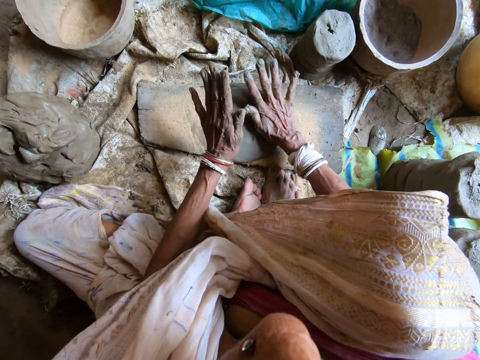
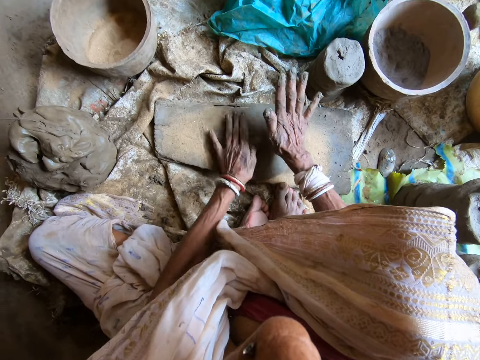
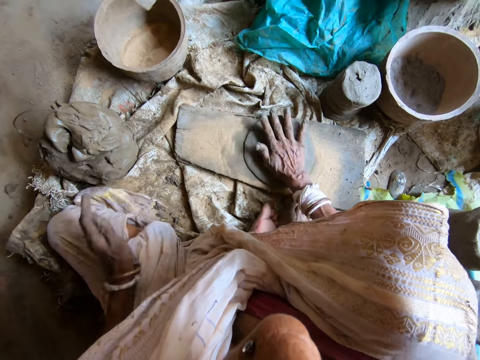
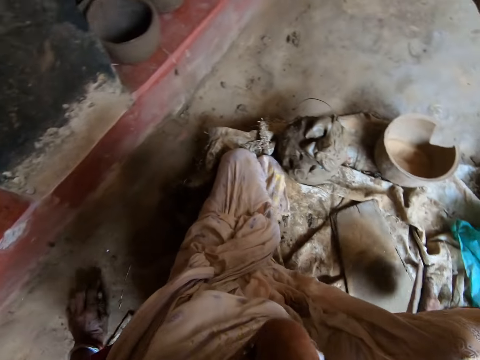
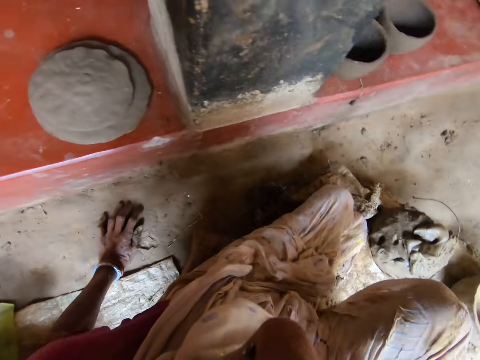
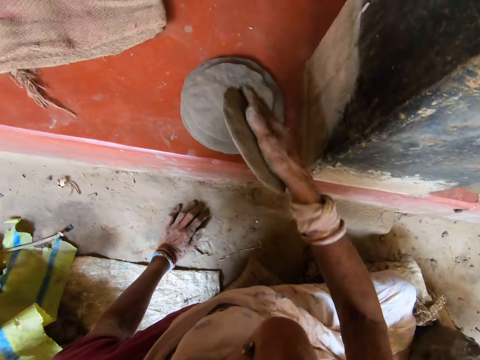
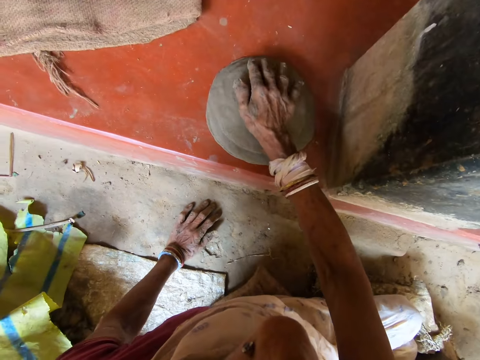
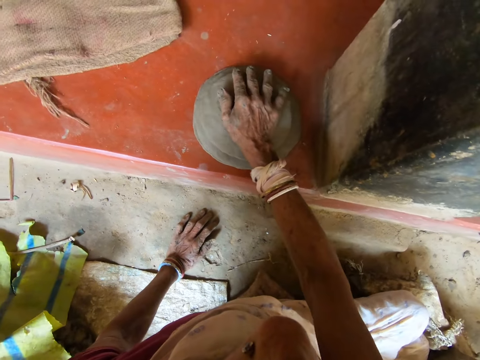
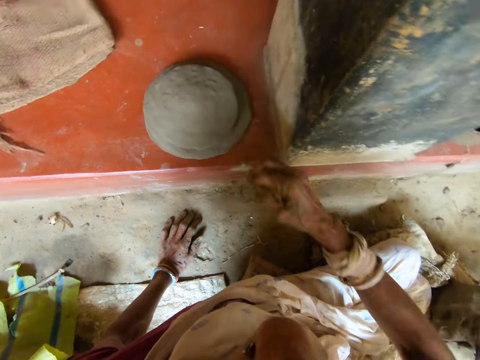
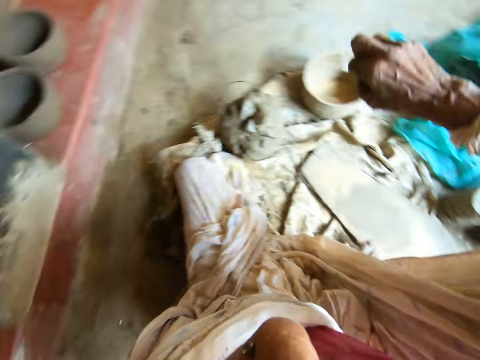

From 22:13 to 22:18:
The camera wearer picks up the molded clay from the plank with her right hand. She puts the molded clay in her right hand on the molded clay on the floor.

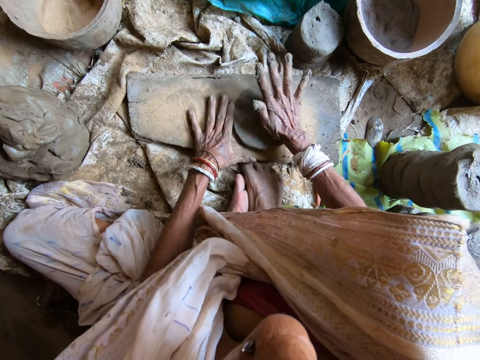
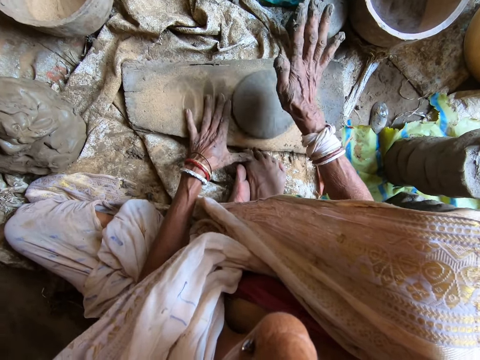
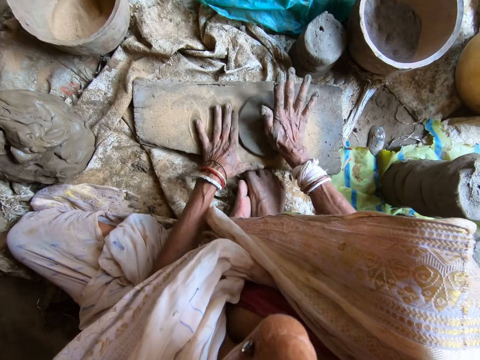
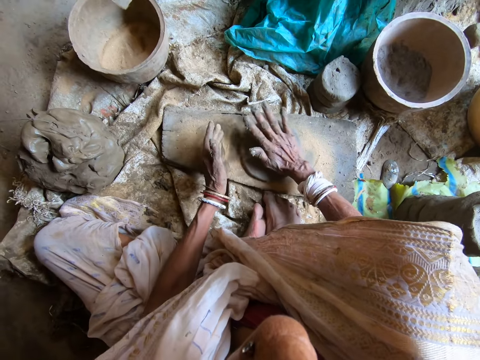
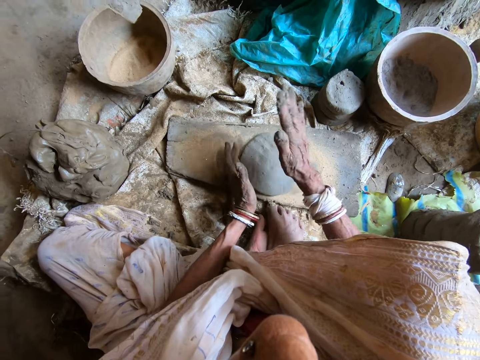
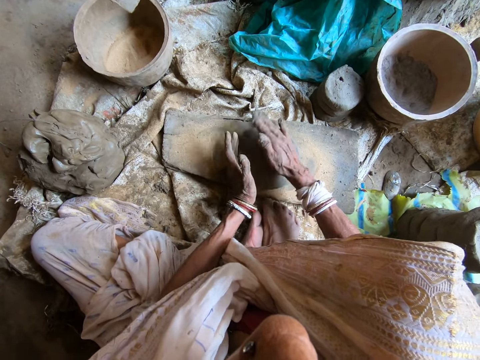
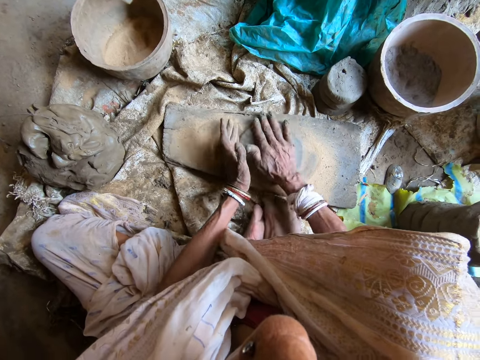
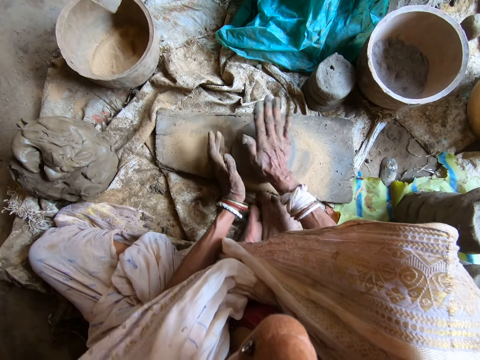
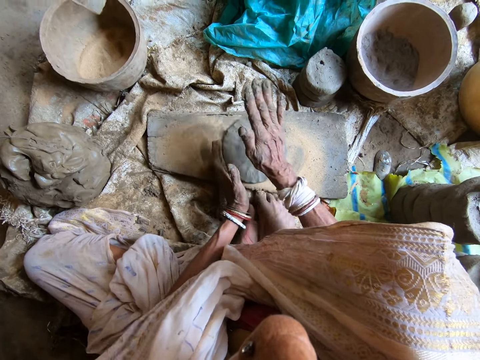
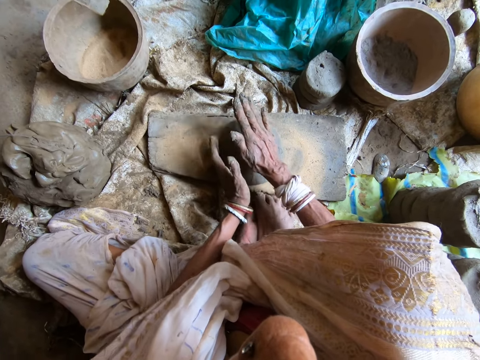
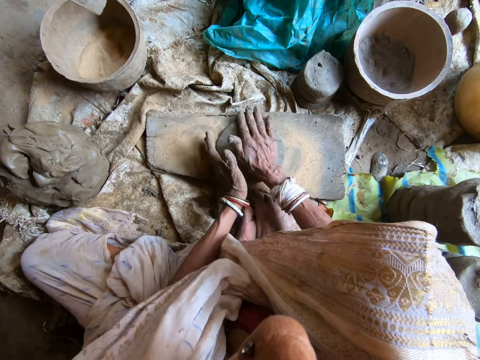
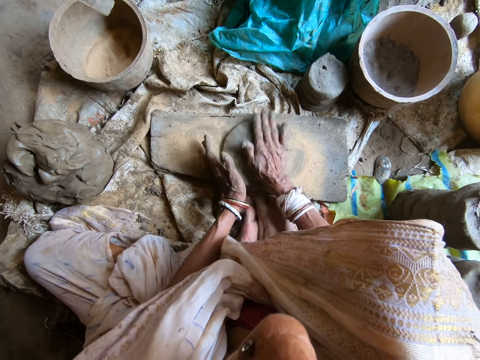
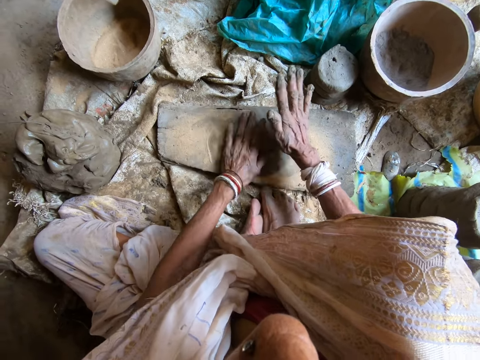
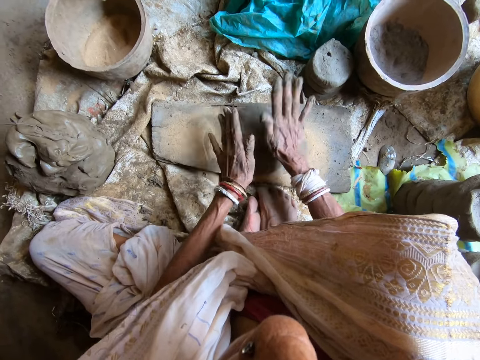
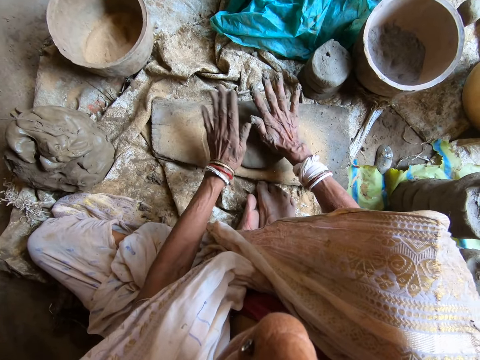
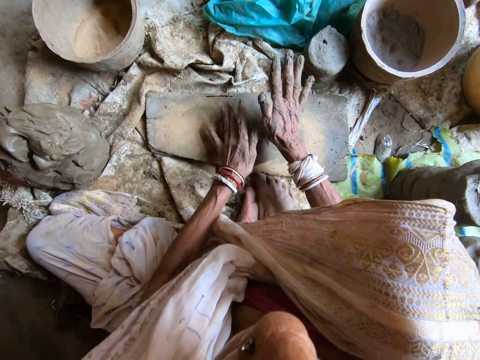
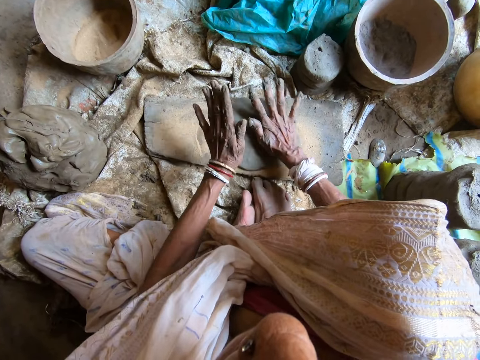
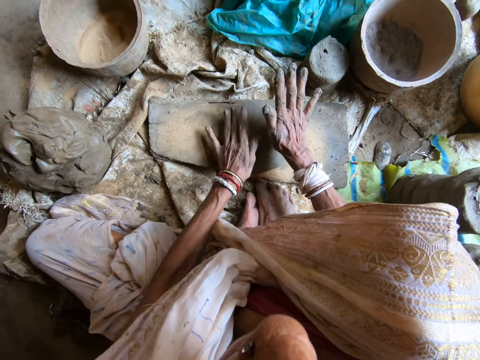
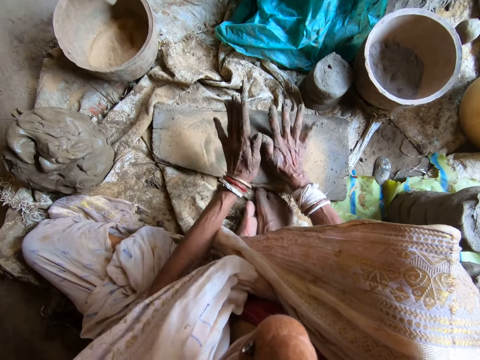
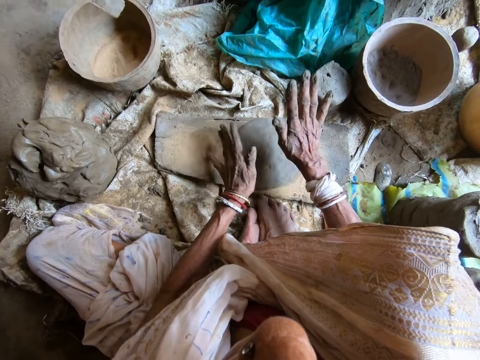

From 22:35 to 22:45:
The camera wearer adjusts the clay on a board. They mold the clay on the board.

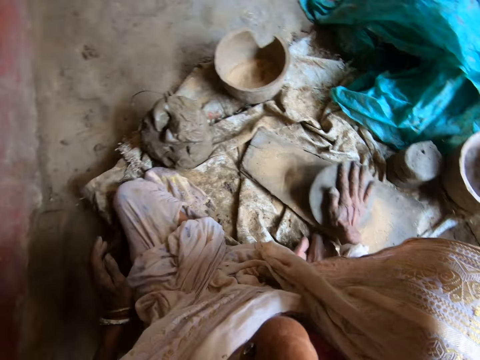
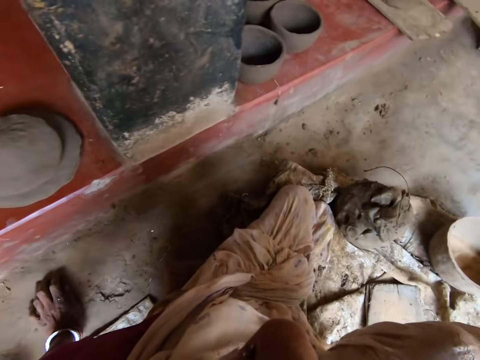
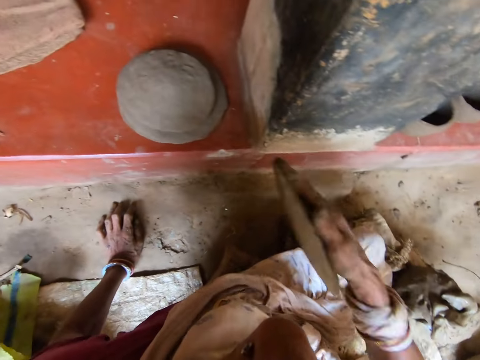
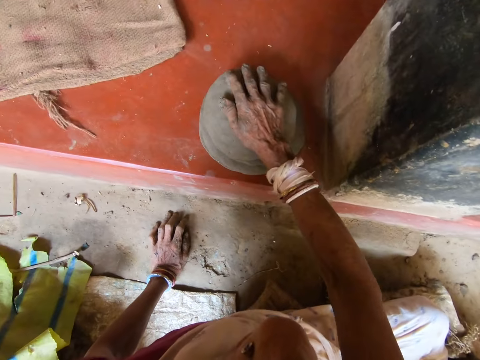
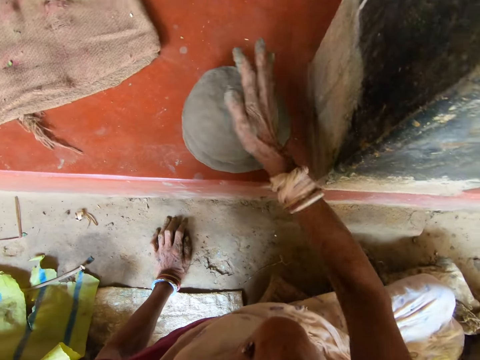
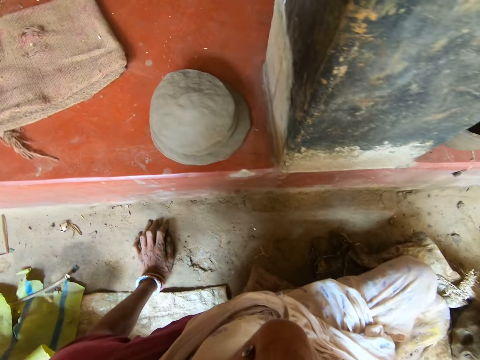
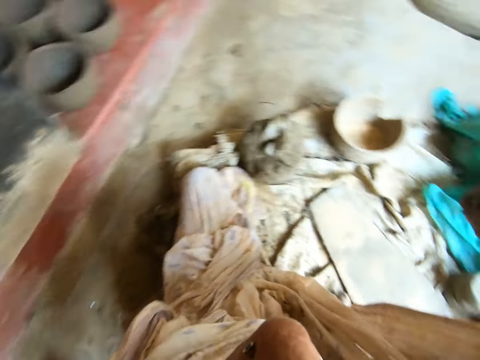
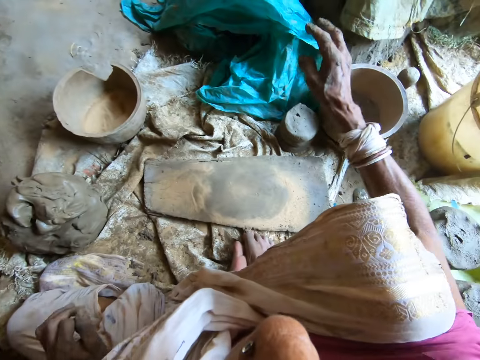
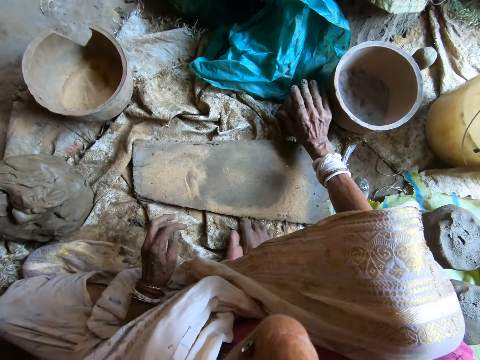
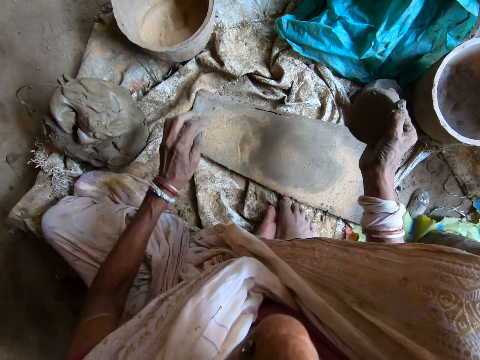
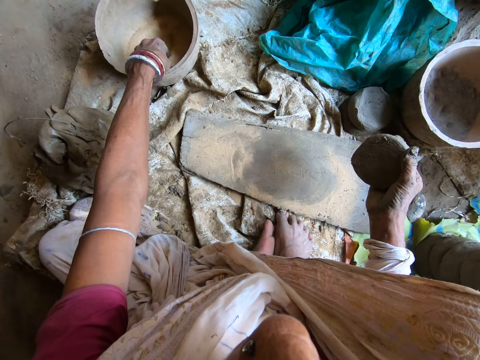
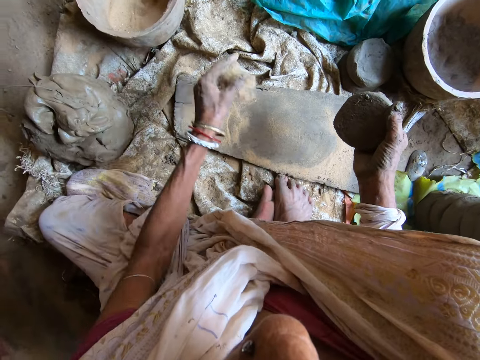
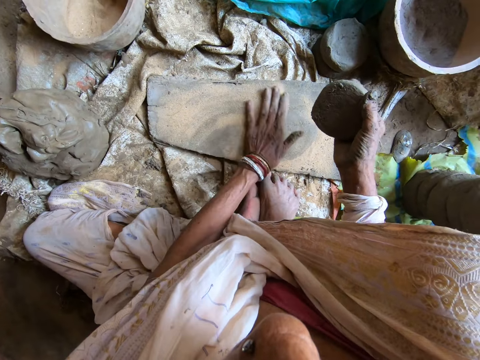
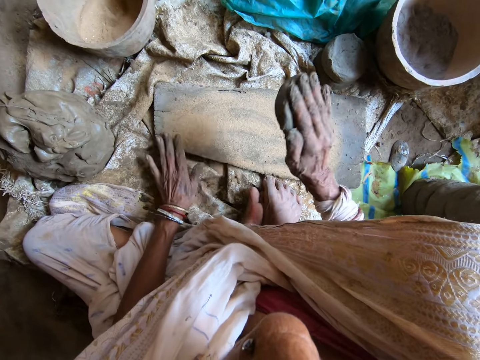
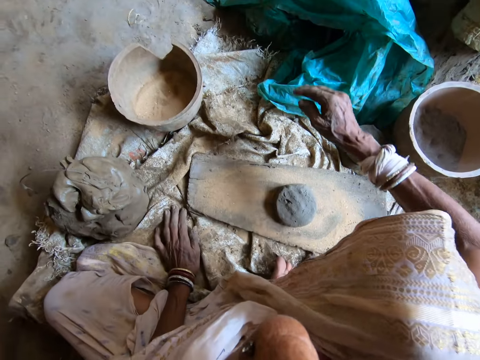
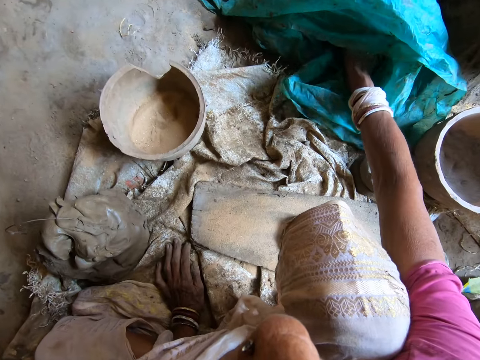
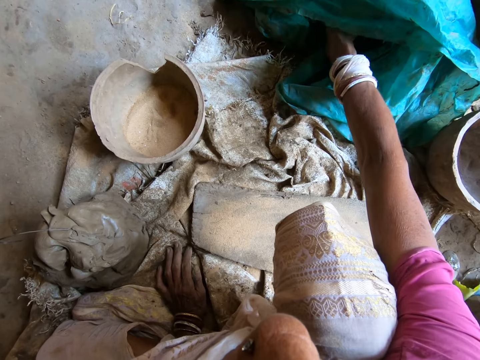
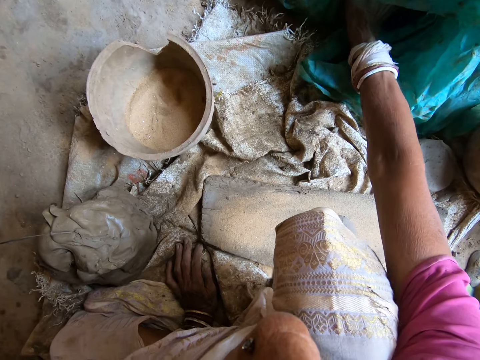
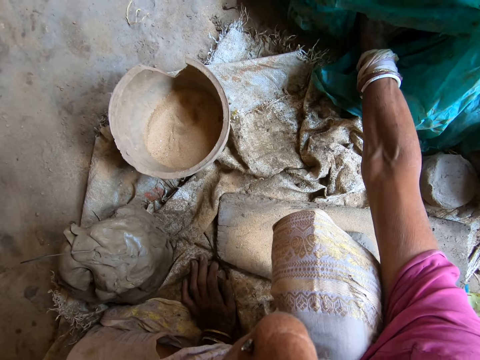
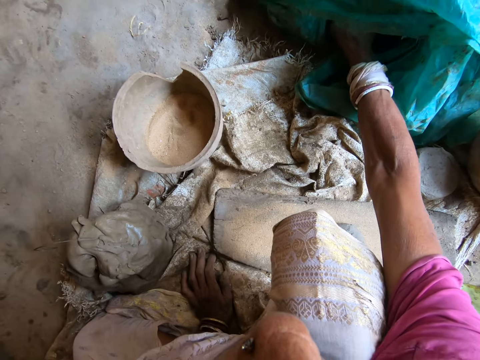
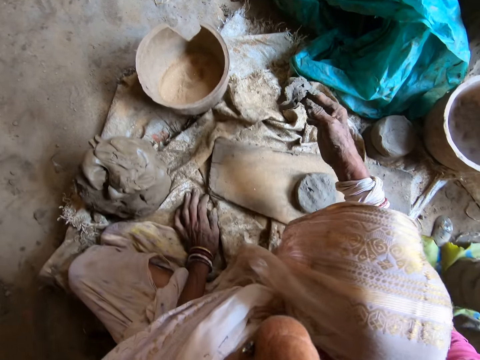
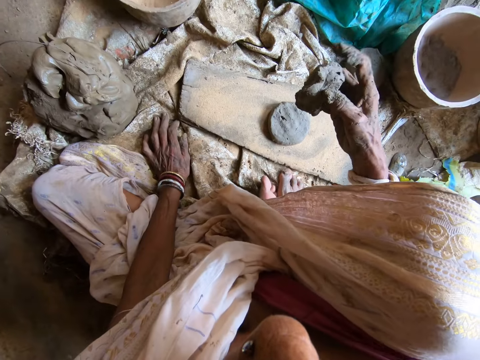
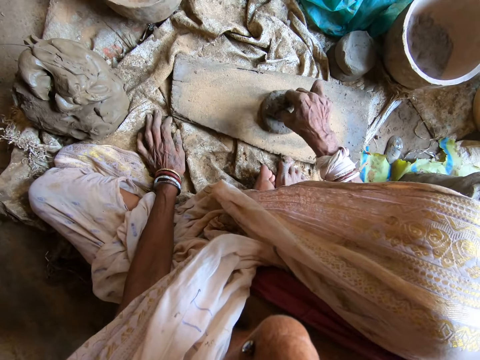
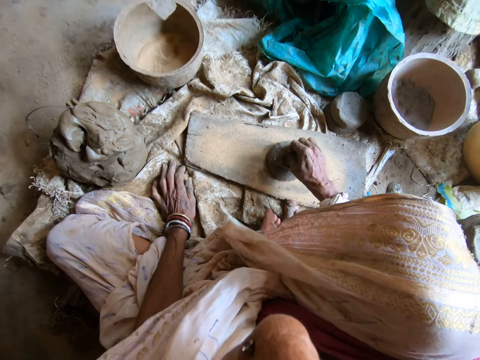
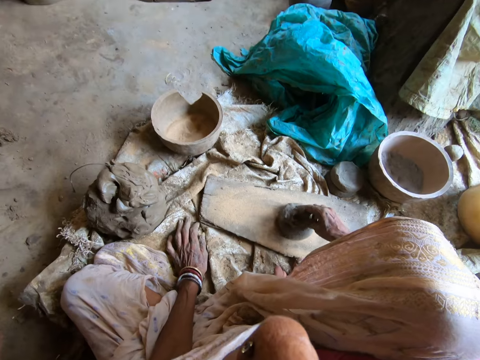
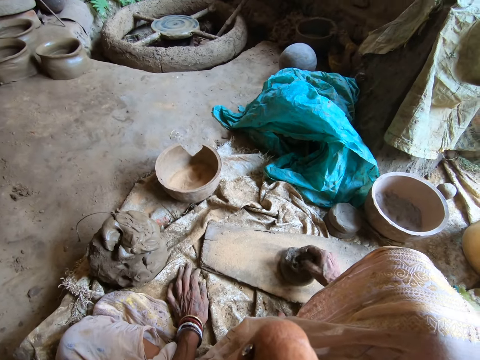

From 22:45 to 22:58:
The camera wearer takes the clay from the wood with her right hand. She turns around. She rests her hand on the floor. She places the clay on other clay on the pavement with her right hand. She converses with a boy. She turns around. She takes clay from the floor with her right hand. She takes sand from the mortar on the floor with her left hand. A baby makes noise. The camera wearer pours the sand on the wood with her left hand. She spreads the sand on the wood with her left hand. She drops the clay on the wood with her right hand. She puts her right hand into the plastic bag on the floor. She takes some clay from the plastic bag with her right hand. She cuts a piece of clay. She adjusts the piece of clay on her hand. She puts the clay on the clay on the wood with her right hand.
